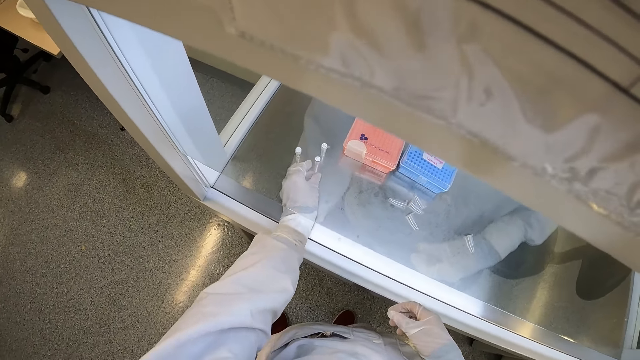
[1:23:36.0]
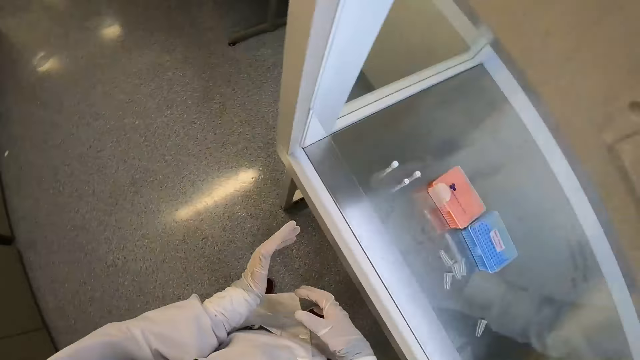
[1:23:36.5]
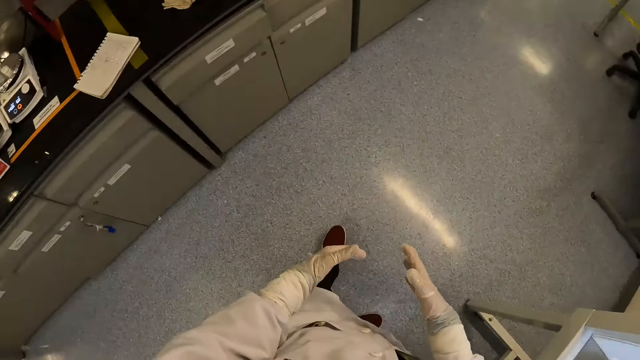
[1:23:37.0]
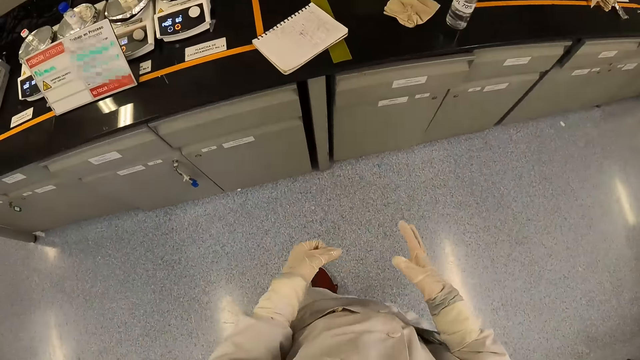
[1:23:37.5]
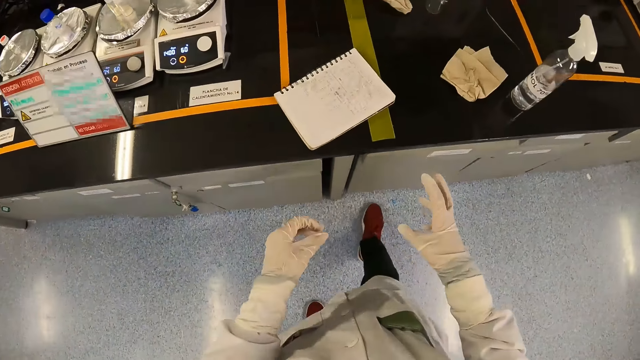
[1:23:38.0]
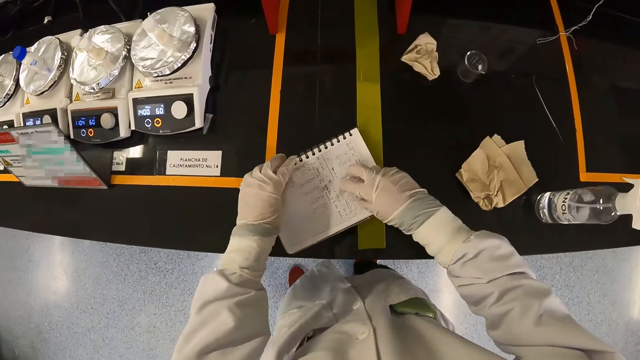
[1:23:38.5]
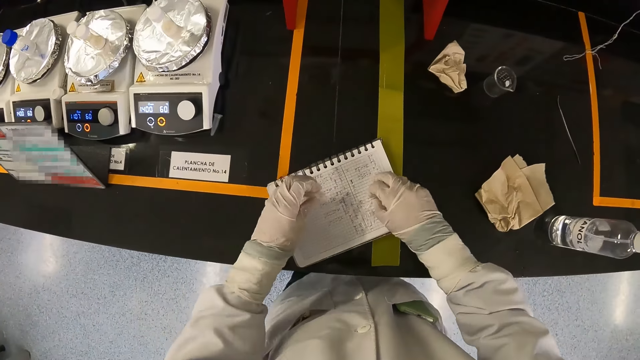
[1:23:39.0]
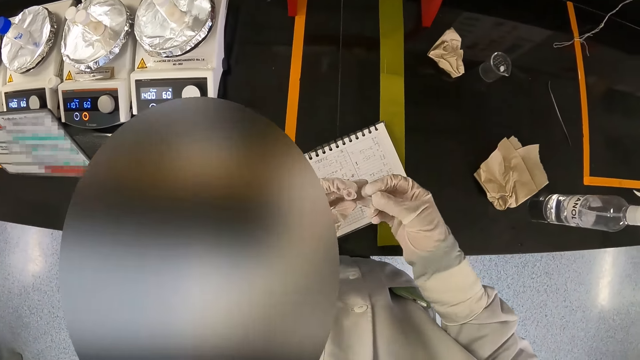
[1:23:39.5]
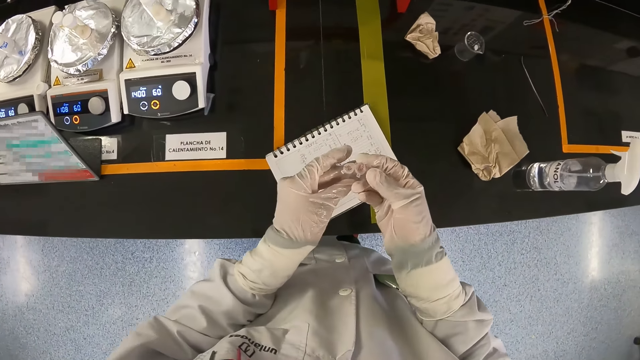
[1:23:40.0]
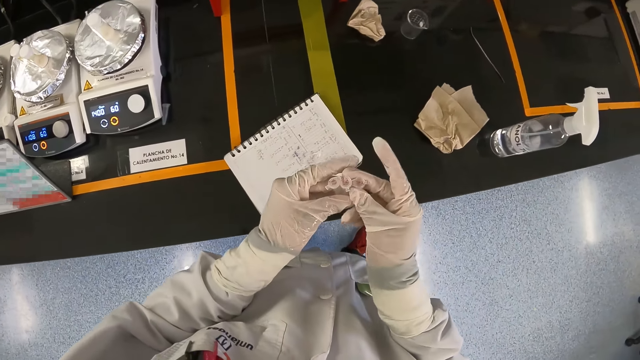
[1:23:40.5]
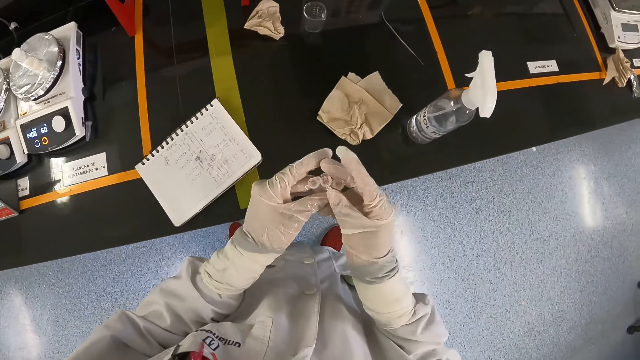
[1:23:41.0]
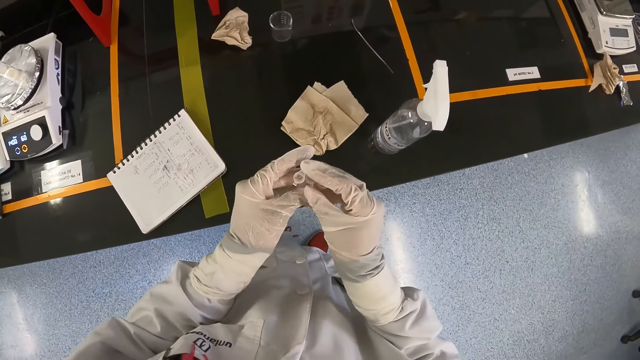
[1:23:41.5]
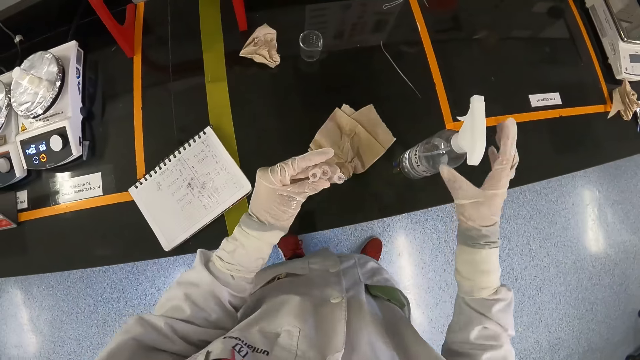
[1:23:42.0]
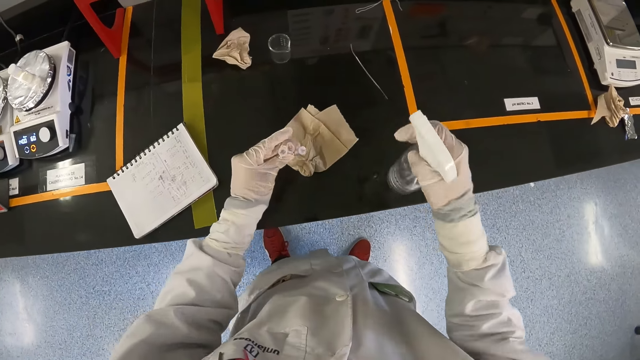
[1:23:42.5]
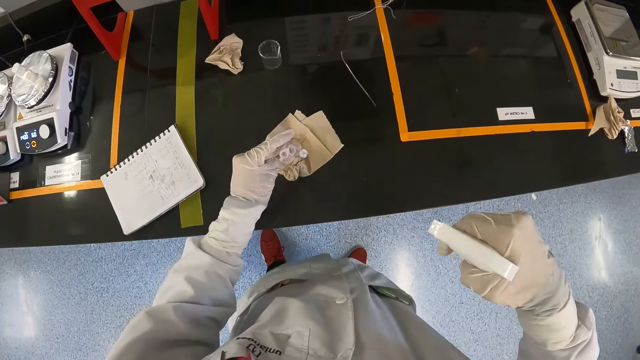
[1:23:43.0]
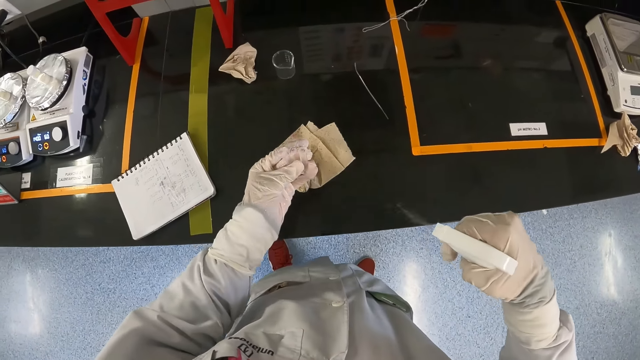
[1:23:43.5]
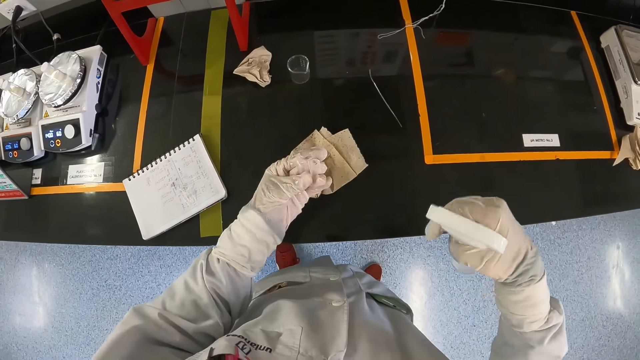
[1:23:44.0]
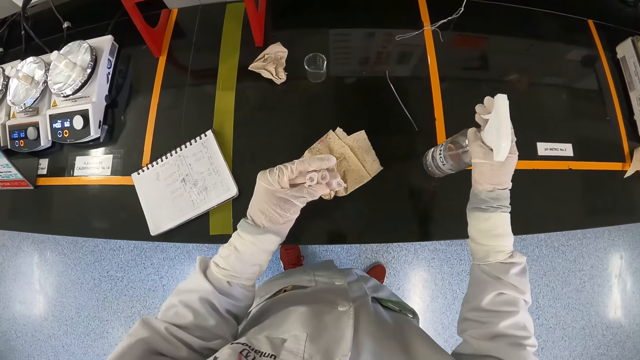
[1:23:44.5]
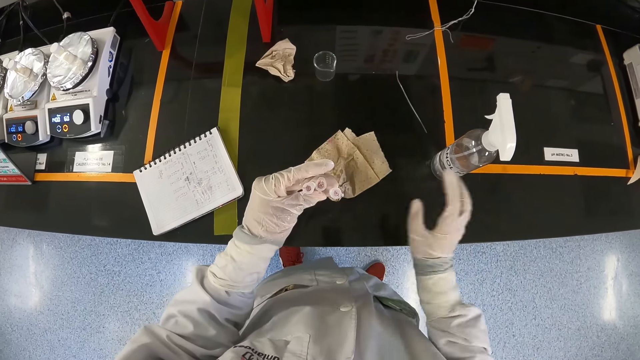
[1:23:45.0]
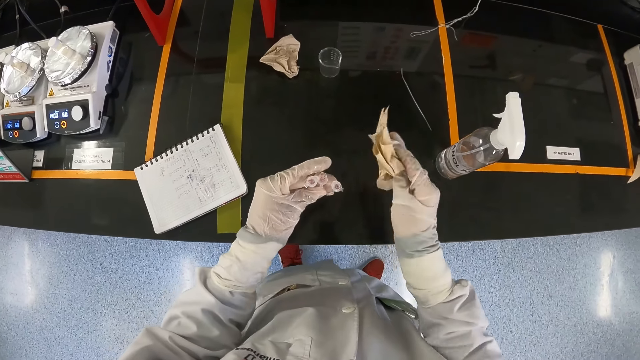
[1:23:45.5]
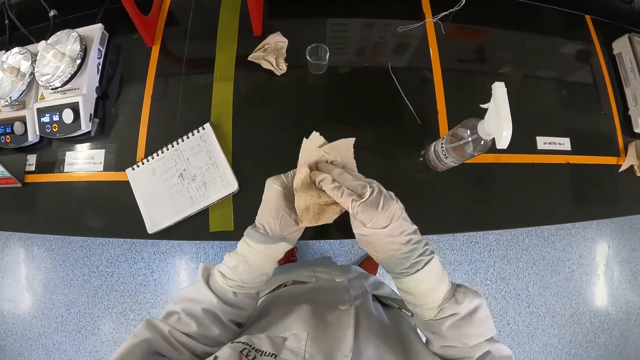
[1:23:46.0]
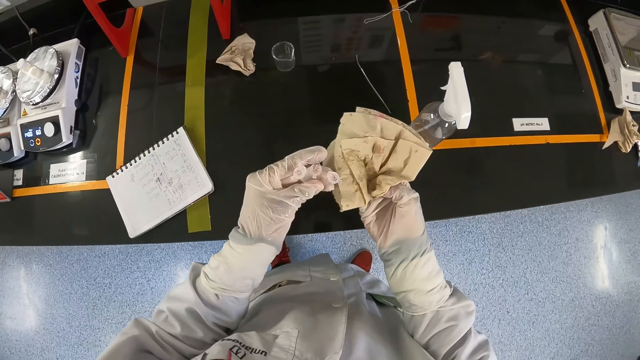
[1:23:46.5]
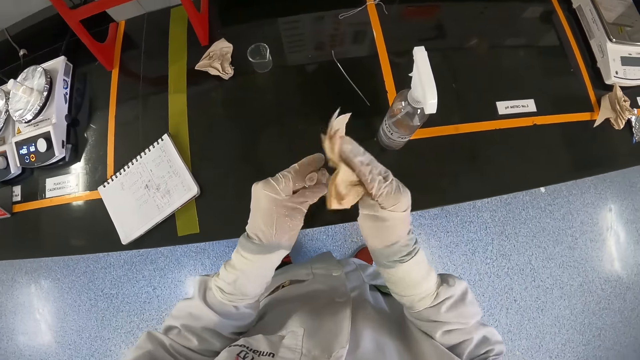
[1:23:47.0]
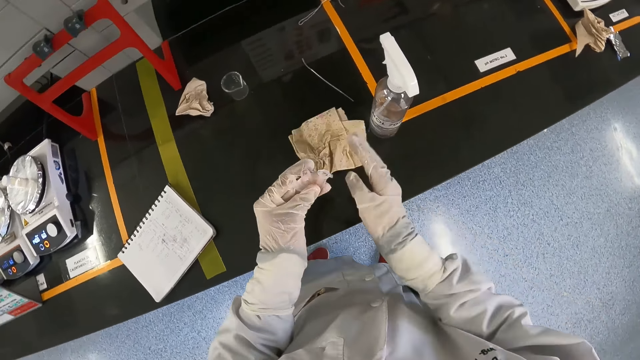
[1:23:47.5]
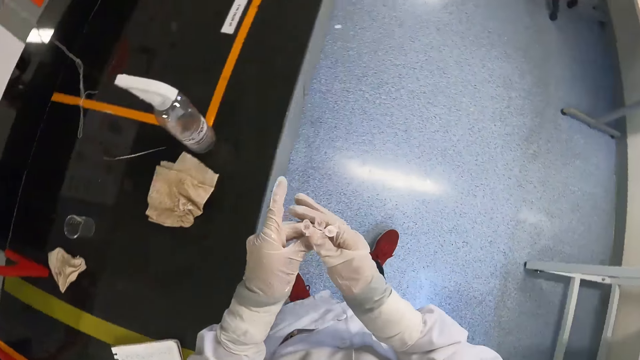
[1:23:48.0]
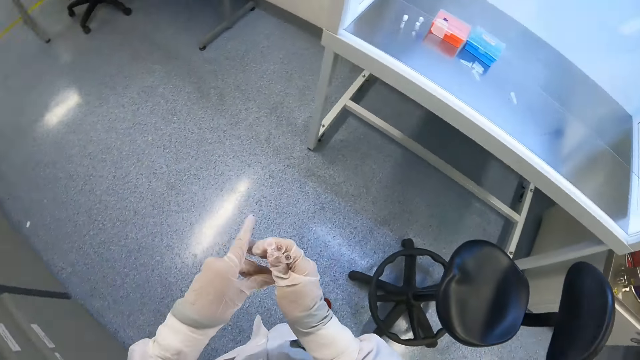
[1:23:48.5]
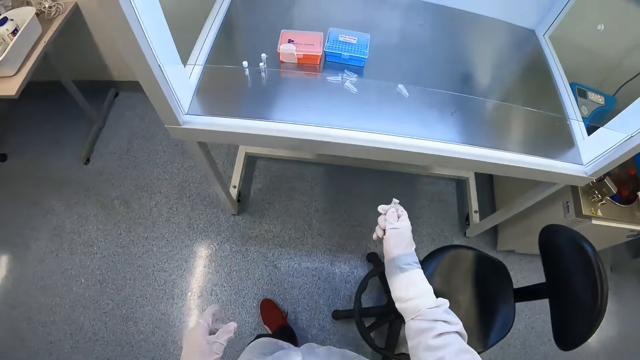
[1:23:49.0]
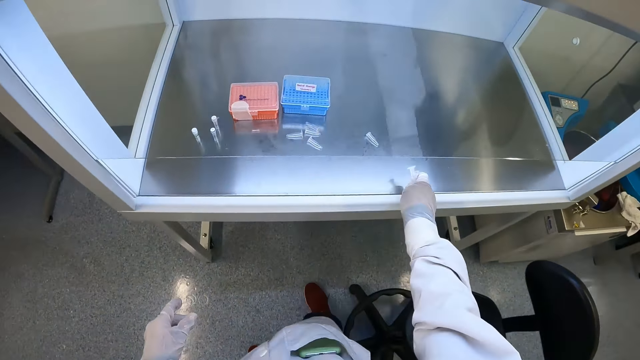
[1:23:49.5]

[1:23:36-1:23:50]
The camera wearer picks up the microcentrifuge tubes from the book with his hands. He sets the microcentrifuge tubes on his left hand with his right hand. He picks up the spray bottle from the laboratory cabinet with his right hand. He sprays the microcentrifuge tubes in his left hand with the spray bottle in his right hand. He drops the spray bottle on the laboratory cabinet with his right hand. He picks up the paper towel from the laboratory cabinet with his right hand. He mops the microcentrifuge tubes in his left hand with the paper towel in his right hand. He drops the paper towel on the laboratory cabinet with his right hand. He sets the microcentrifuge tubes on his left hand with his right hand.

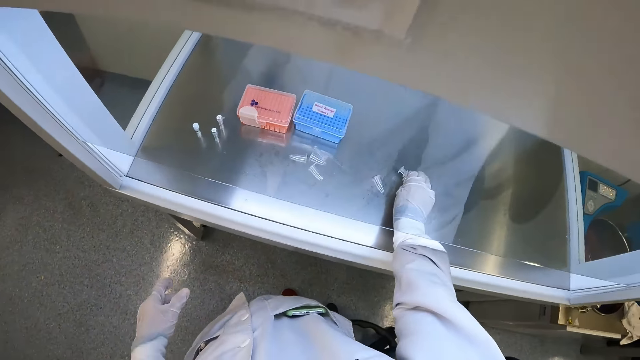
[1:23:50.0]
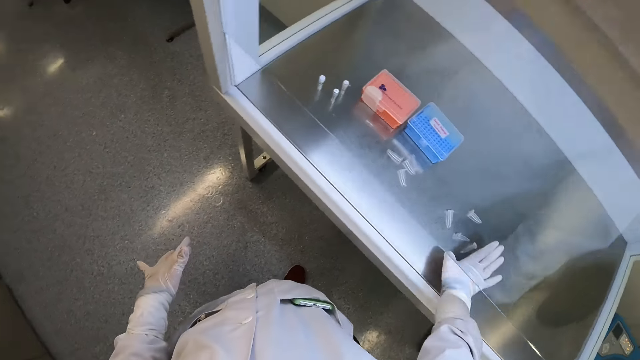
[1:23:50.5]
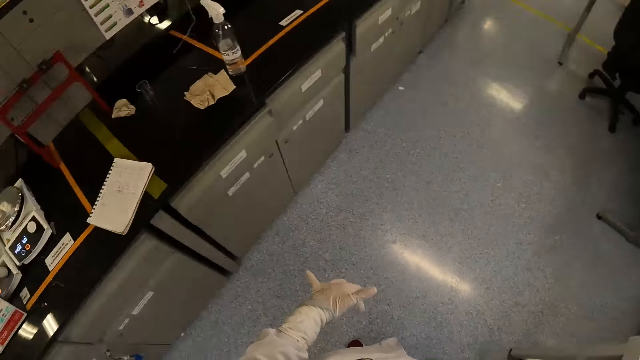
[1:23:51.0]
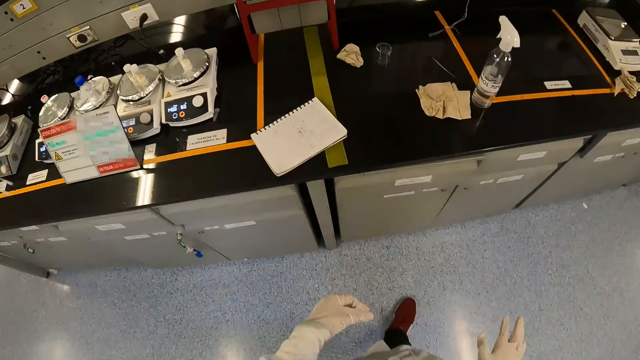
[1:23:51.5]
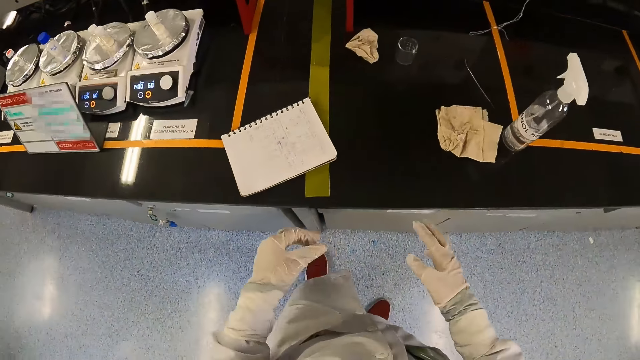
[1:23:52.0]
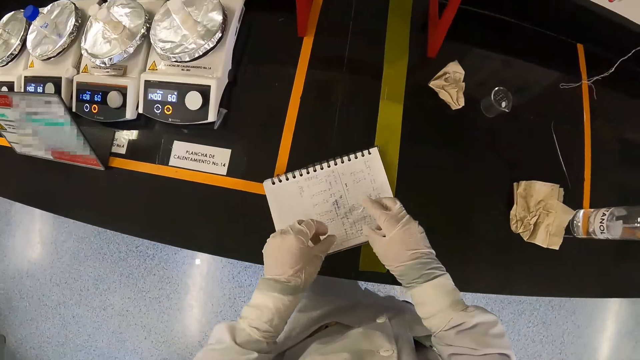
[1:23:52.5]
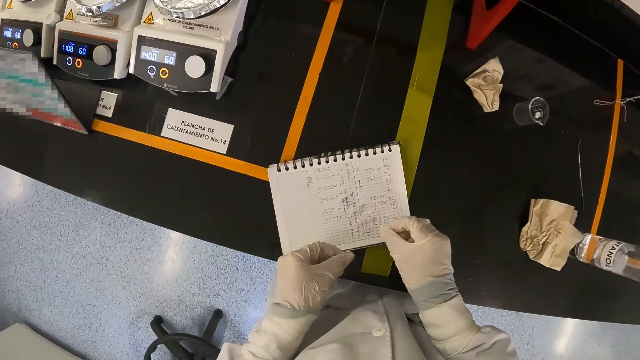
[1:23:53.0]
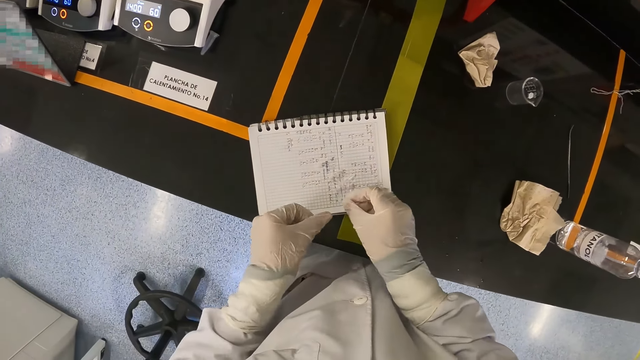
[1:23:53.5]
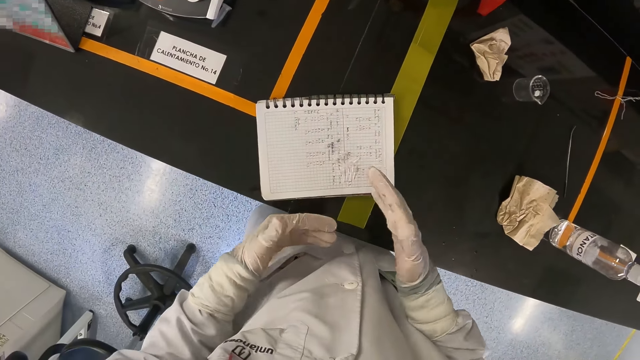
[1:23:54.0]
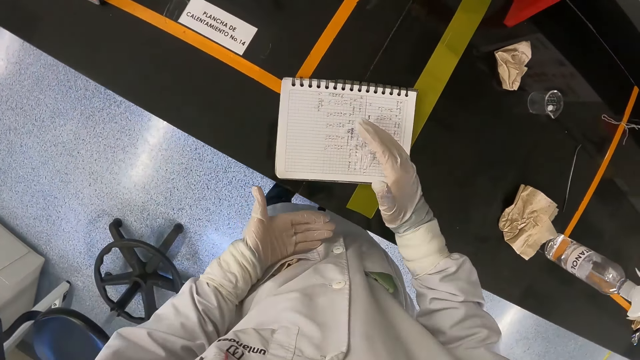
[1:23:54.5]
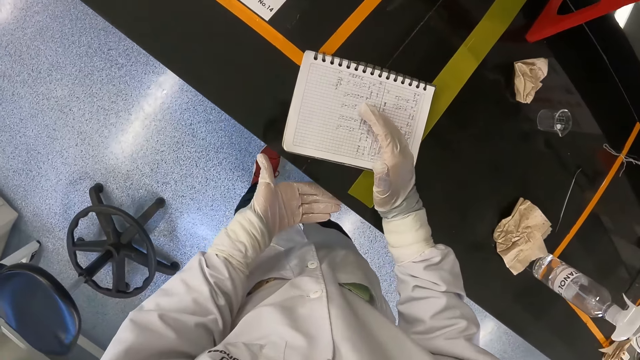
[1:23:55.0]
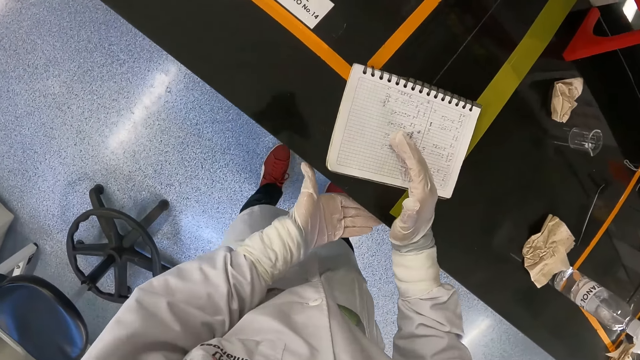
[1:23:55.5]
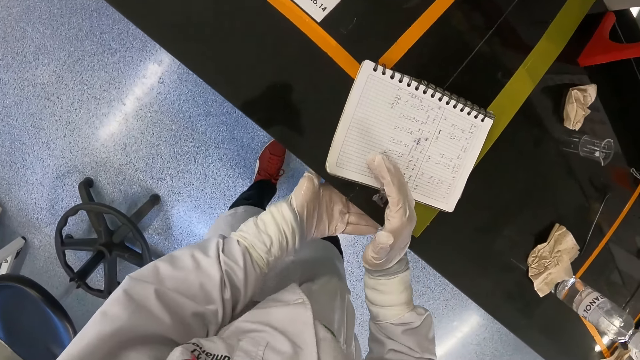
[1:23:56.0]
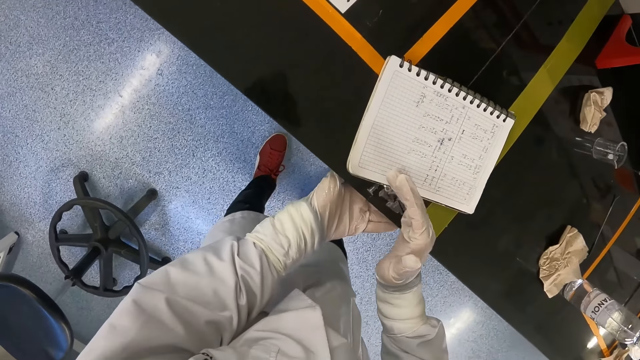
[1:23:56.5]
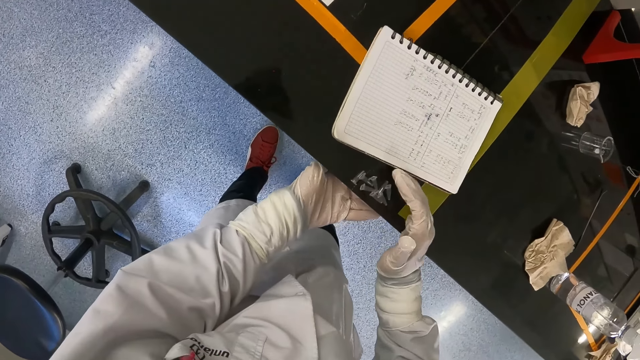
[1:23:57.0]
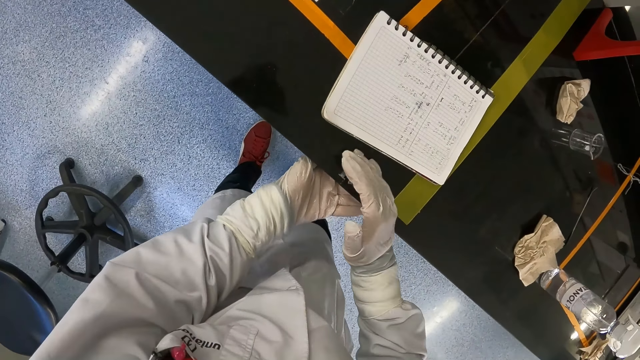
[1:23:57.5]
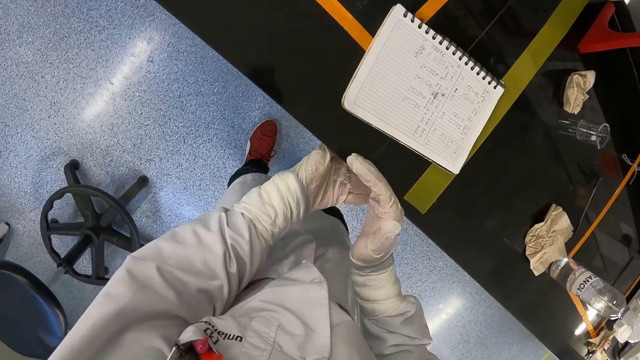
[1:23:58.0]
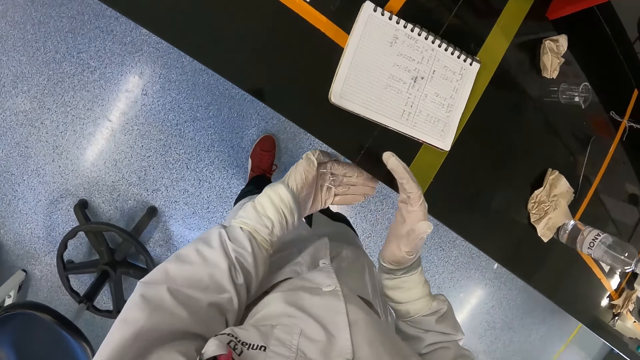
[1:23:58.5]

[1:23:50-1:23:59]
The camera wearer drops the laboratory test tube with his left hand. He puts the microcentrifuge tubes in the sterilizer with his right hand. He turns around. He moves the microcentrifuge tubes from the book to the laboratory cabinet with his right hand. He moves the book on the laboratory cabinet with his right hand. He moves the microcentrifuge tubes from the laboratory cabinet to his left hand with his right hand.
